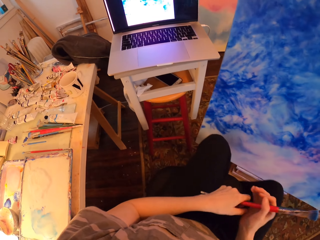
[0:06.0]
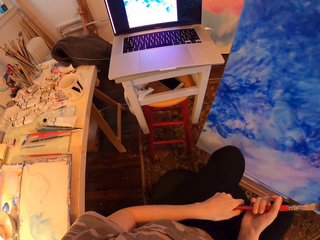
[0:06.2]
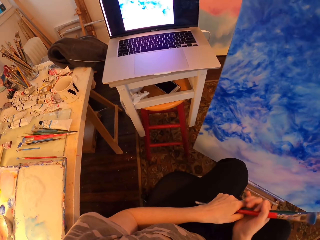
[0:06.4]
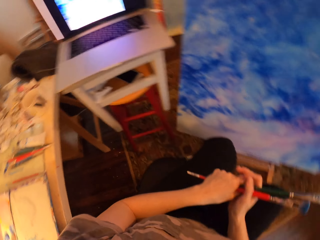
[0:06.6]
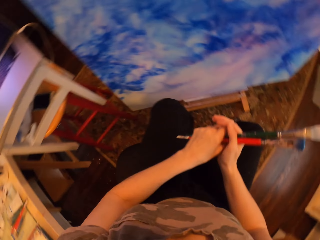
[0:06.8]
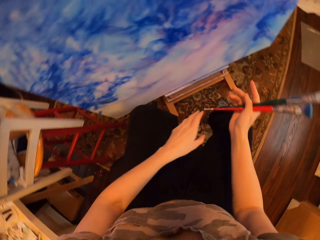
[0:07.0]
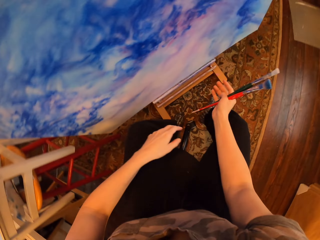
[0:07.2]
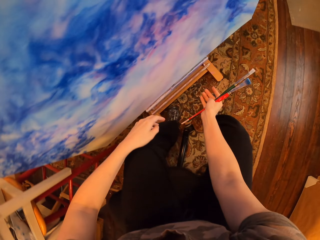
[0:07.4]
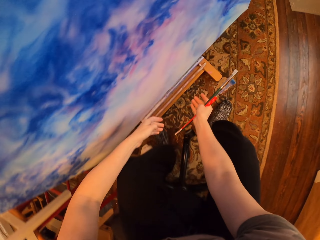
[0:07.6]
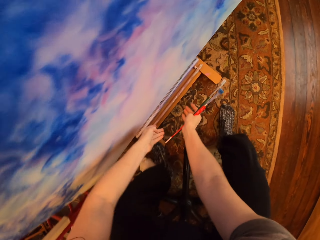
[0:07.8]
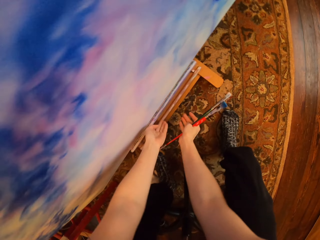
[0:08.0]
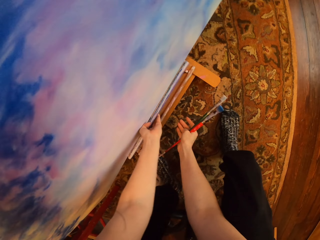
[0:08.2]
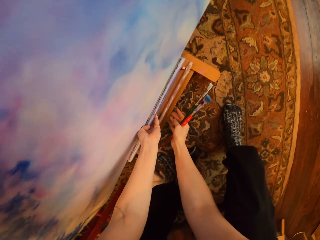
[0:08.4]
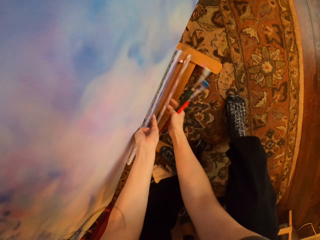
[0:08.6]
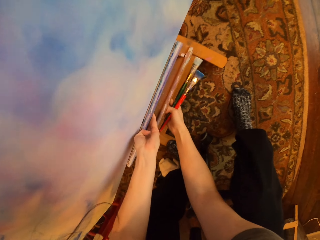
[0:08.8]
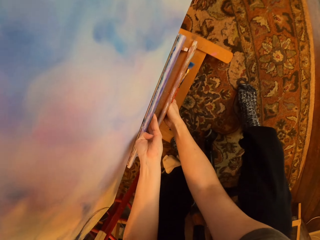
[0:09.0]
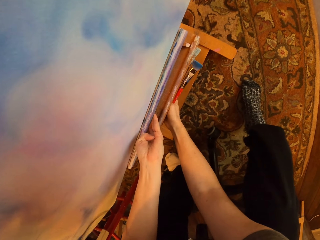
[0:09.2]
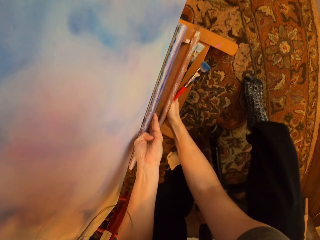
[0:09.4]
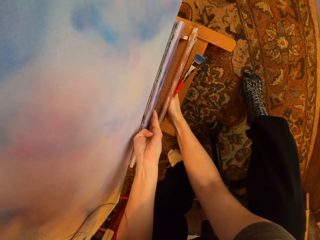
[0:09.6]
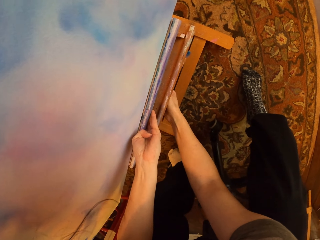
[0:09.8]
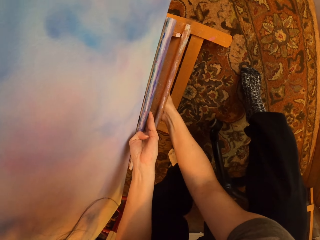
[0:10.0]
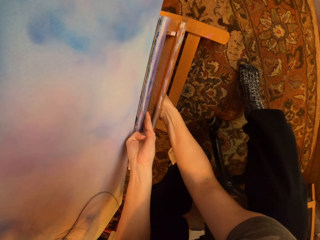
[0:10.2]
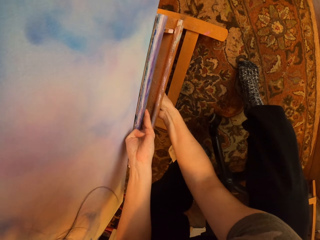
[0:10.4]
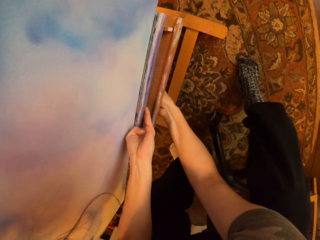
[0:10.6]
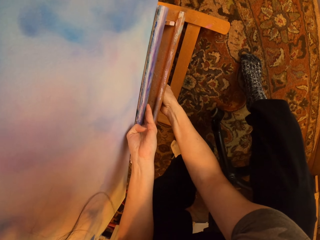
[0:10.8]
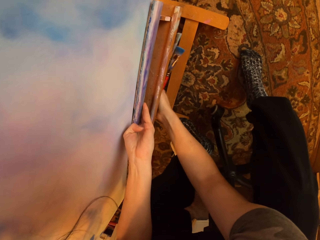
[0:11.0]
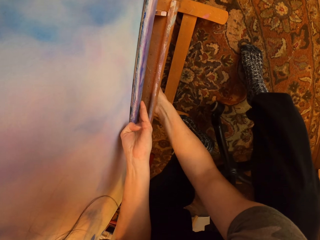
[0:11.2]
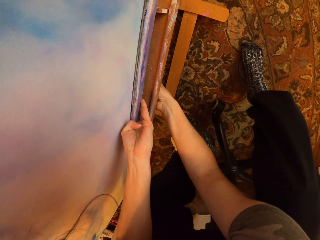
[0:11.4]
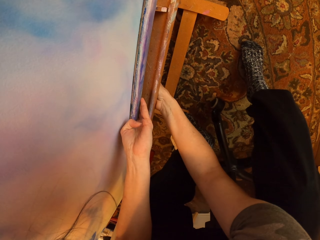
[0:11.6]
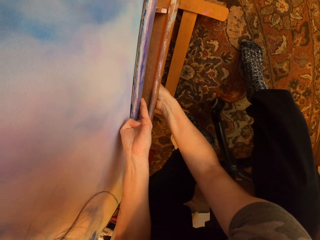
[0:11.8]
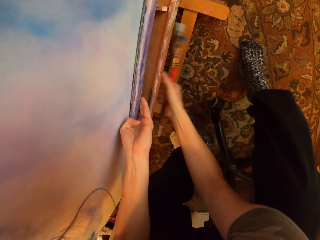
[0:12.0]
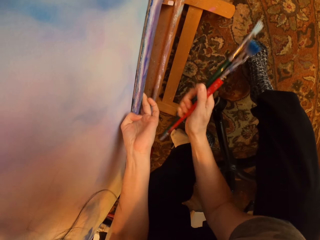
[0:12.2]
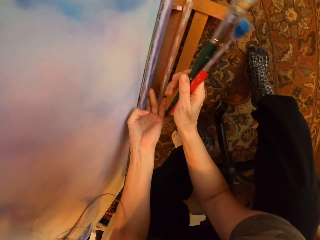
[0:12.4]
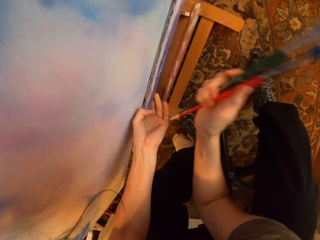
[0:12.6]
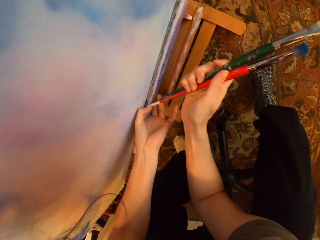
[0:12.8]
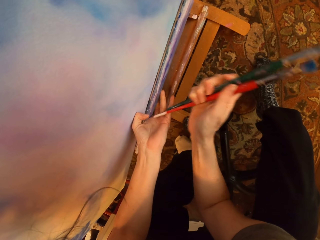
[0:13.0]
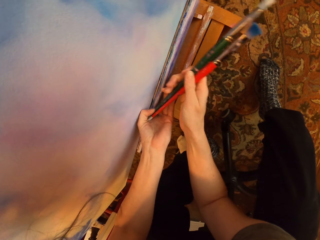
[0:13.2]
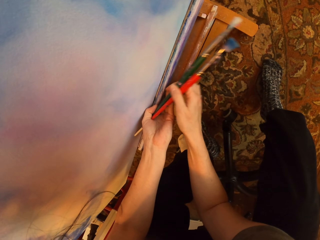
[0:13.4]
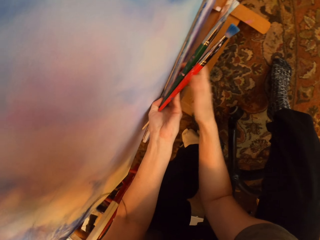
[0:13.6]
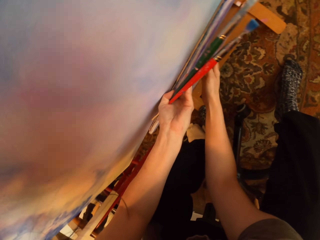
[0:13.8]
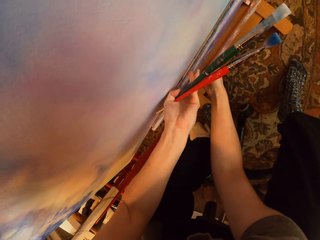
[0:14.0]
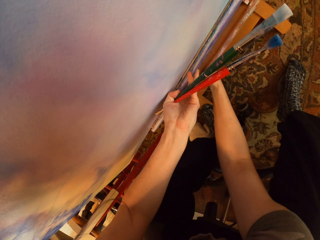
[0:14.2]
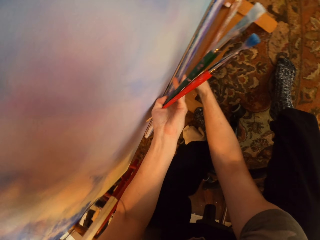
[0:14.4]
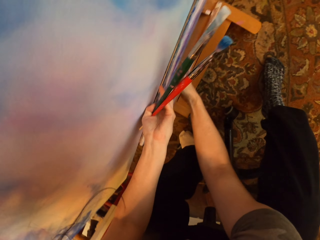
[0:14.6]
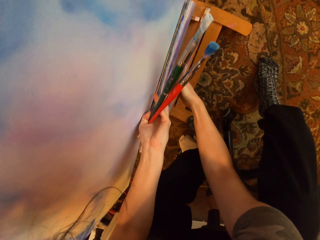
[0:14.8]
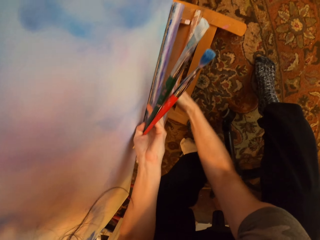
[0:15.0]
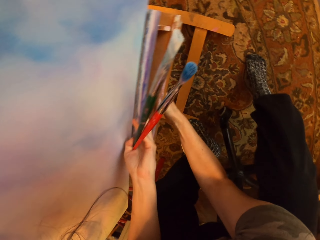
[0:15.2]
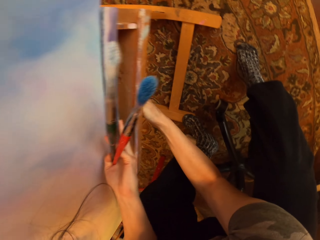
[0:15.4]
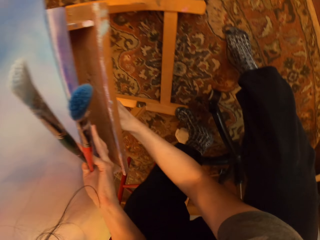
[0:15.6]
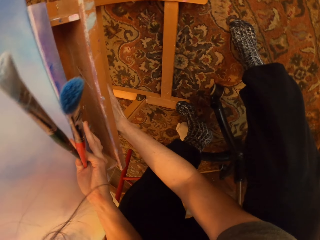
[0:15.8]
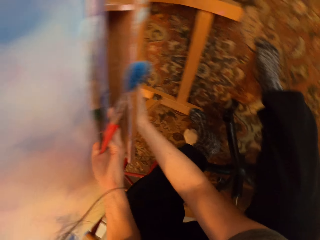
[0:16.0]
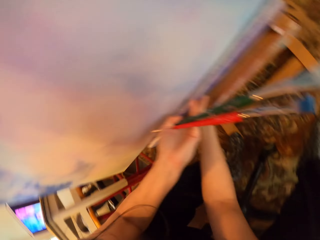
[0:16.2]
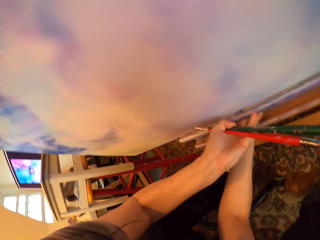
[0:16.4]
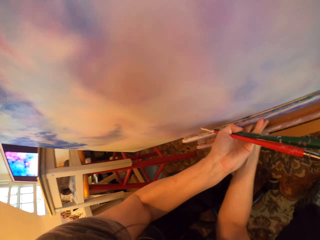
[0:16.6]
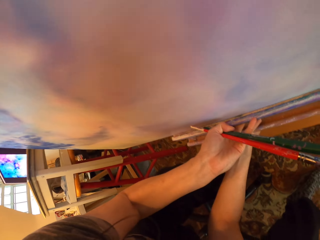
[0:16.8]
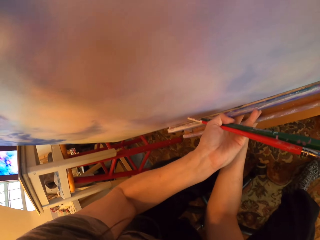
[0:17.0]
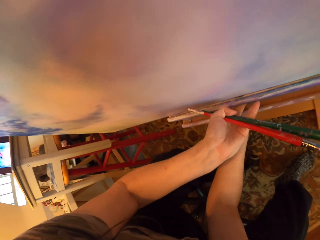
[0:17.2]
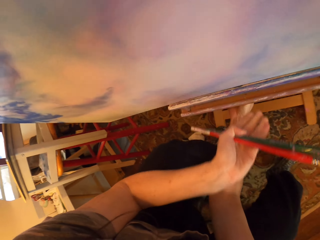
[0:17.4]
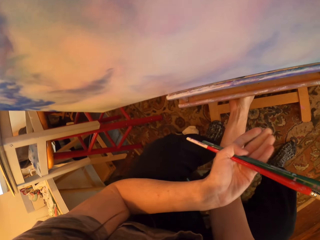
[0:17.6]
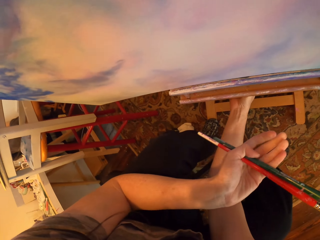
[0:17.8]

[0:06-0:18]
The camera wearer holds the paintbrush with both hands. They are looking on their laptop. They change the paintbrush from the left hand to the right hand. They change the paintbrush from the right hand to the left hand.

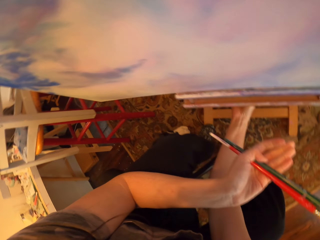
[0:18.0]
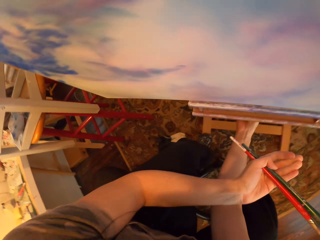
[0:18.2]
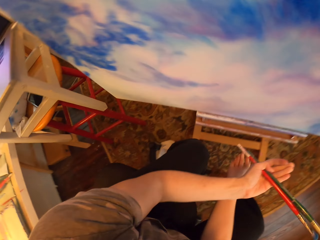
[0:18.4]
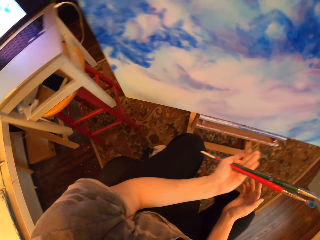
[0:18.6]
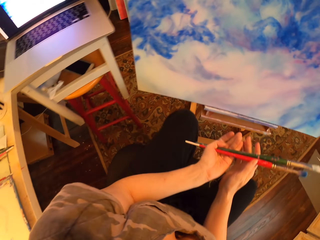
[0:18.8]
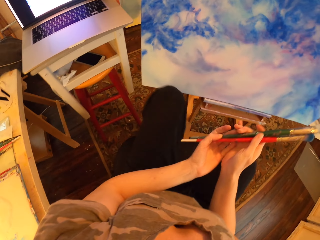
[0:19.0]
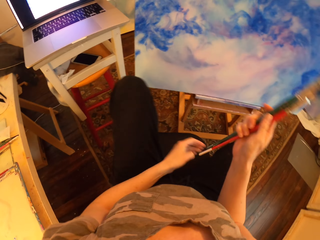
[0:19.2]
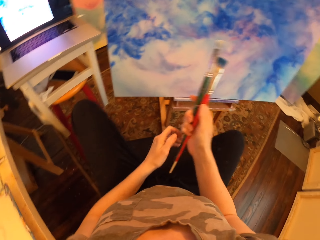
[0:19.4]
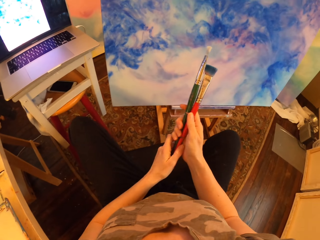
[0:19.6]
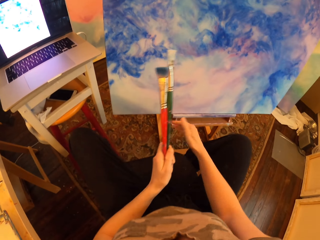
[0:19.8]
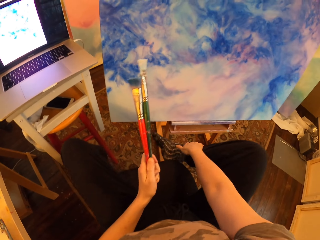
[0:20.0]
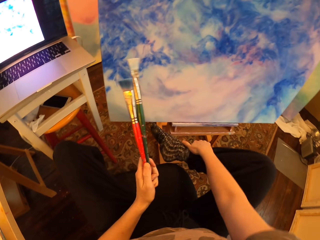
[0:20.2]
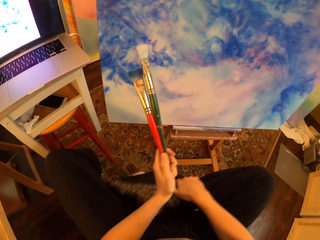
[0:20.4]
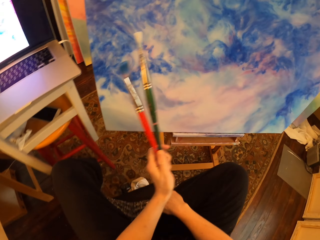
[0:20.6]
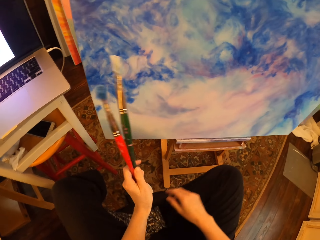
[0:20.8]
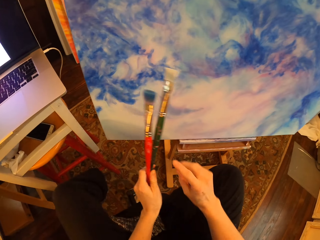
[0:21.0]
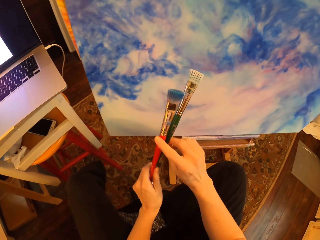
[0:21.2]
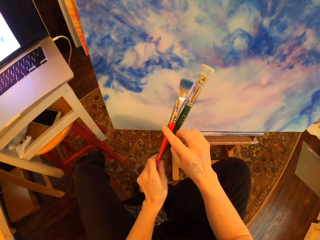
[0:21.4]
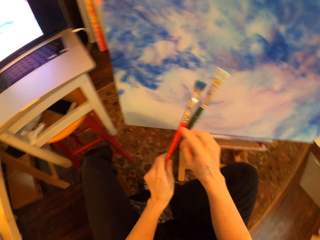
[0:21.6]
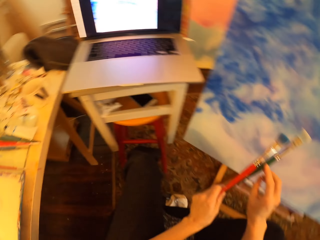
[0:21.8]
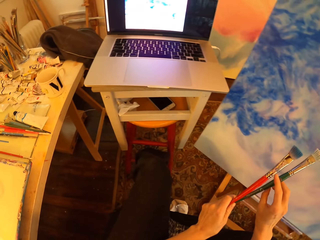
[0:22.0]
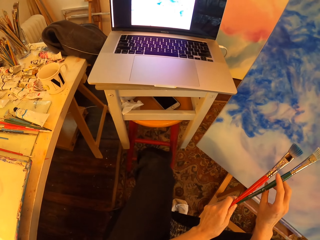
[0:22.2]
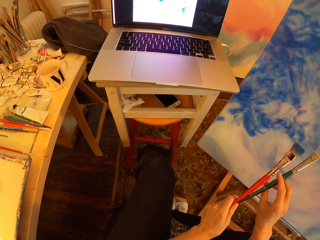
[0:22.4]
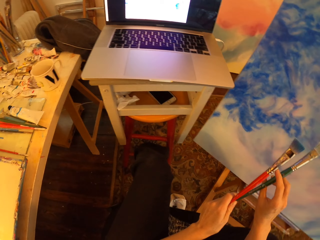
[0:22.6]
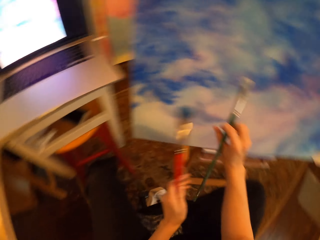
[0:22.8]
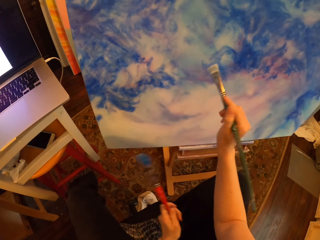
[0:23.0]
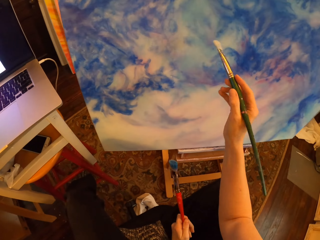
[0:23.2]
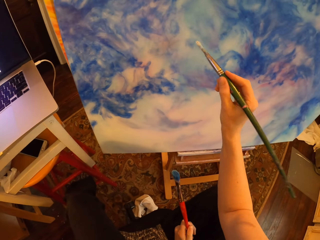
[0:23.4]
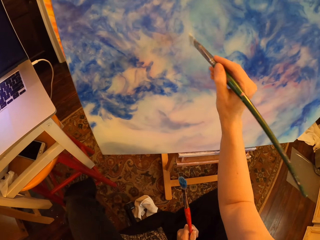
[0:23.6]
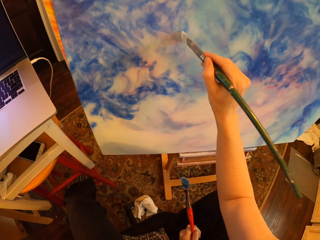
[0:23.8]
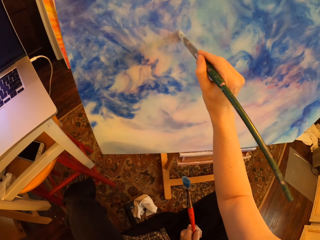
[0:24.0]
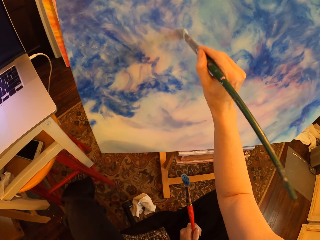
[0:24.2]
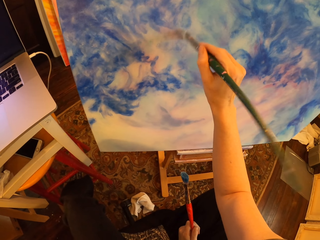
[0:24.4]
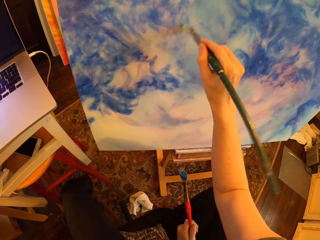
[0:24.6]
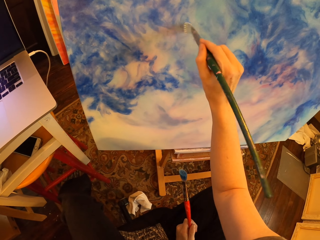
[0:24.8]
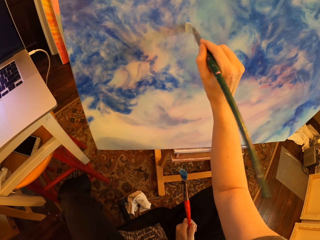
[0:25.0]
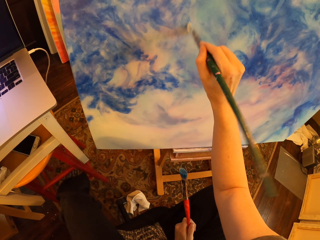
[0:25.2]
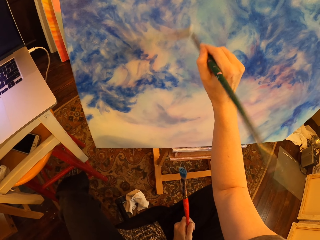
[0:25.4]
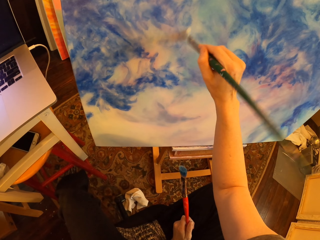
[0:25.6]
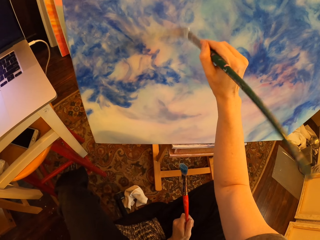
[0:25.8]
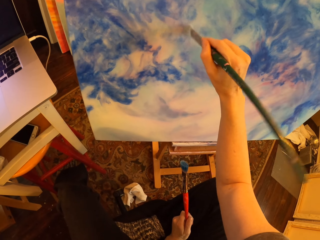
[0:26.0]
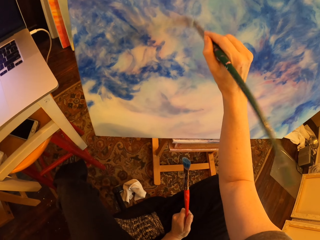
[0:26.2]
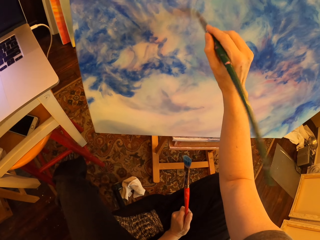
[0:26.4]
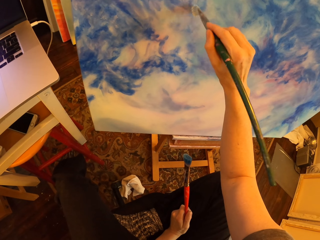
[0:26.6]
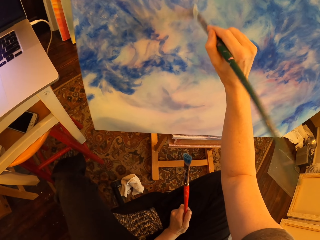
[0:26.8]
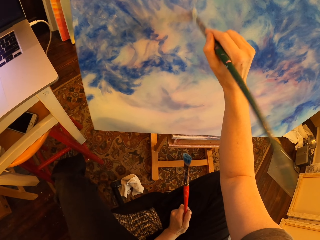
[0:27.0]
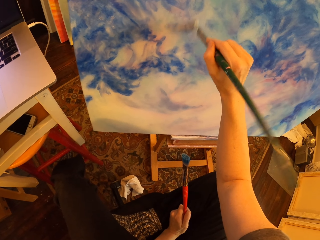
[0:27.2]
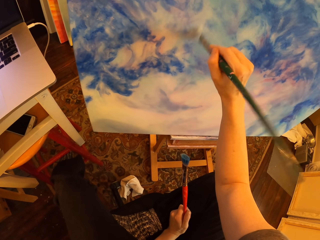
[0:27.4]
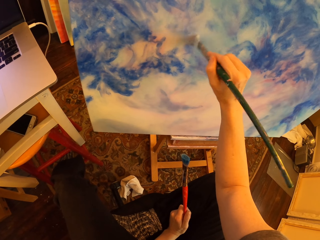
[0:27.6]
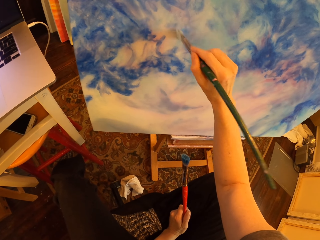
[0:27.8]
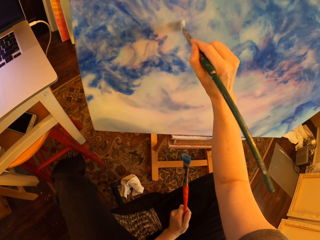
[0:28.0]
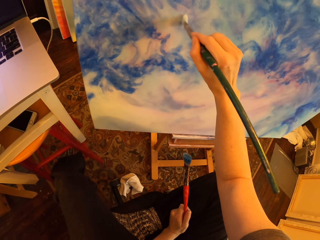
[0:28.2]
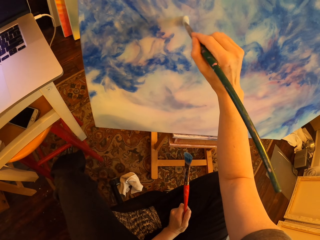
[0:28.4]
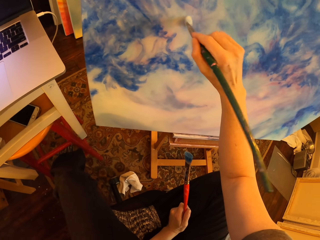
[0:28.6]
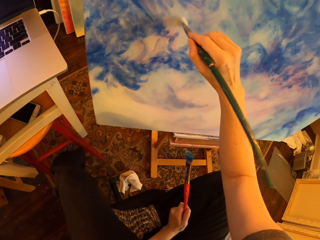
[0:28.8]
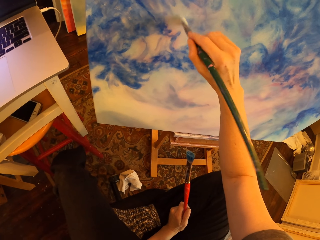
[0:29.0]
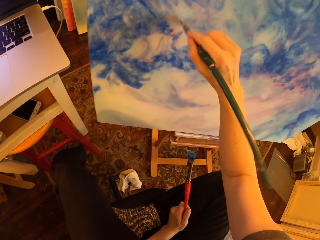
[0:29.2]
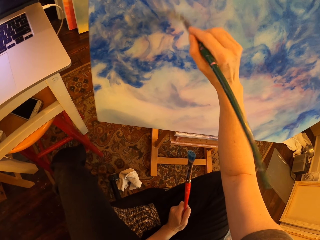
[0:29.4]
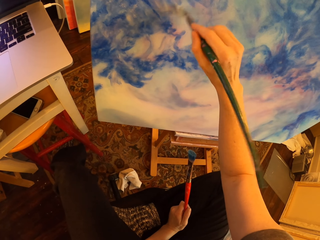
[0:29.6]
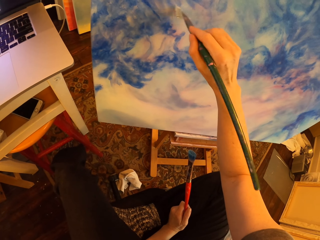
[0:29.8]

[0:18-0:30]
The camera wearer moves the portrait in front. They hold the paintbrush on both hands. They are painting the portrait.
